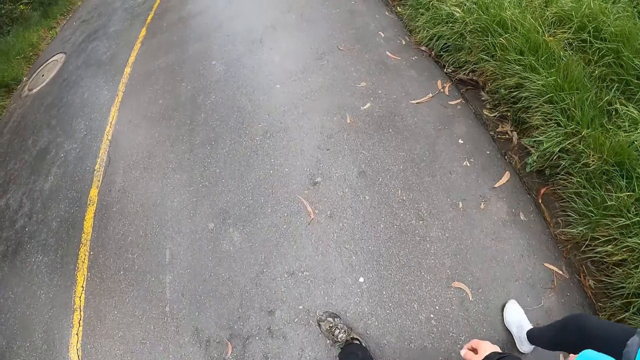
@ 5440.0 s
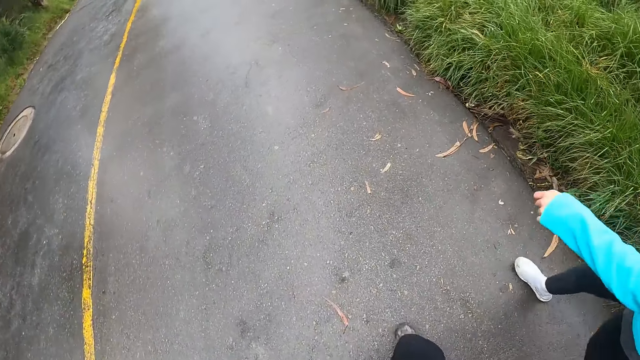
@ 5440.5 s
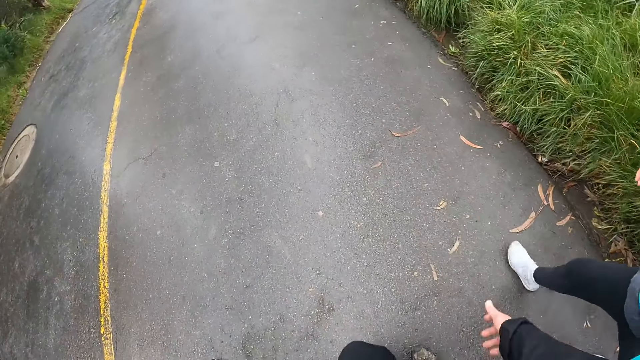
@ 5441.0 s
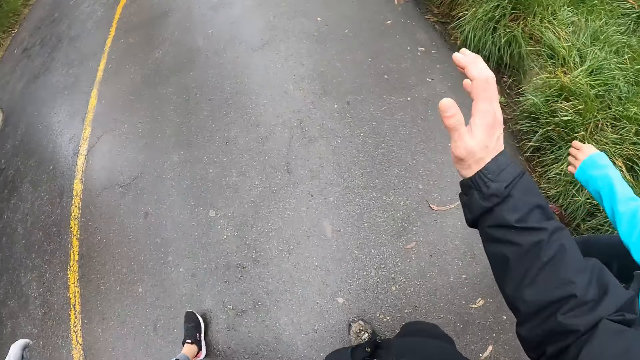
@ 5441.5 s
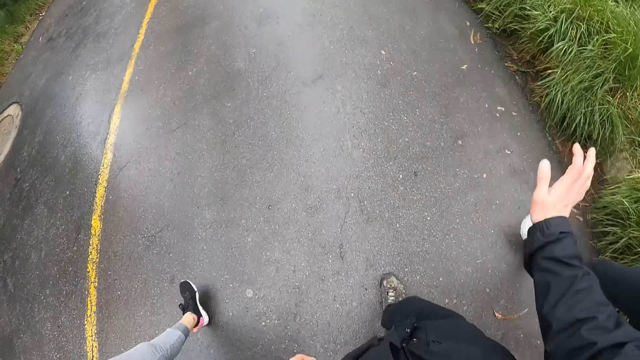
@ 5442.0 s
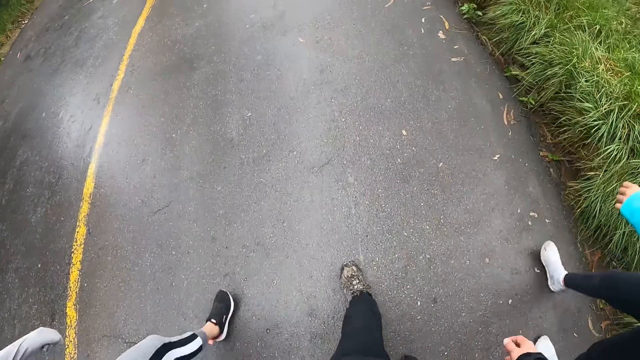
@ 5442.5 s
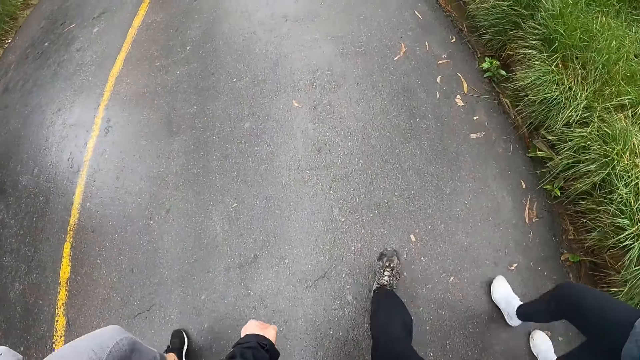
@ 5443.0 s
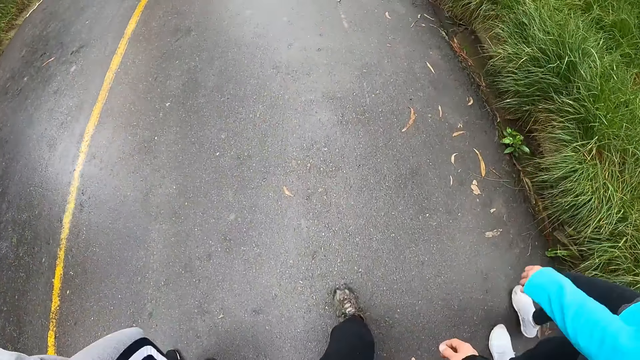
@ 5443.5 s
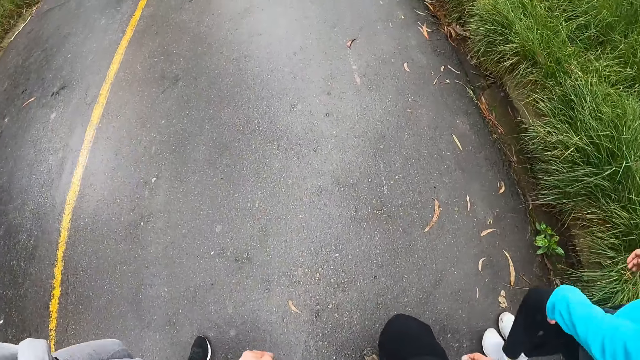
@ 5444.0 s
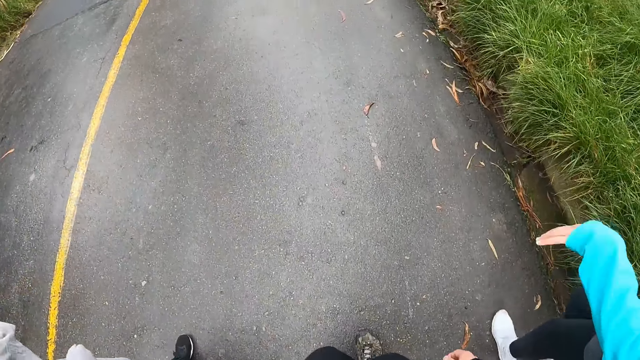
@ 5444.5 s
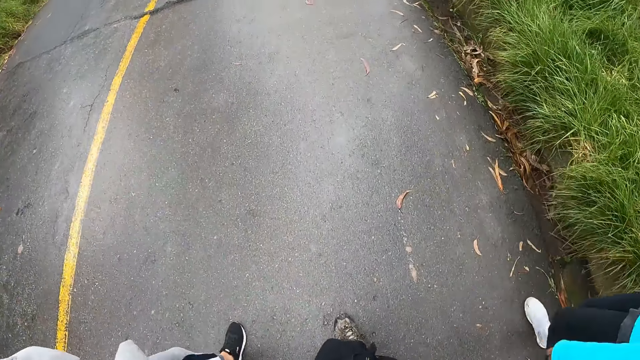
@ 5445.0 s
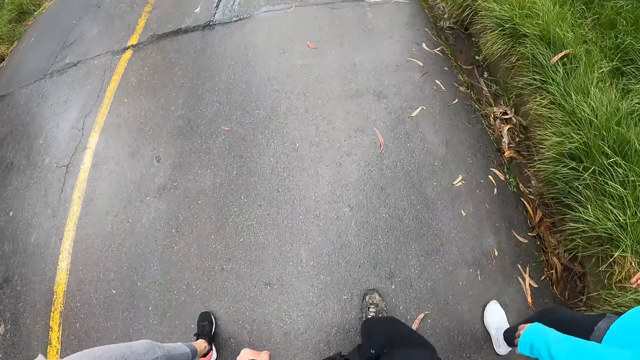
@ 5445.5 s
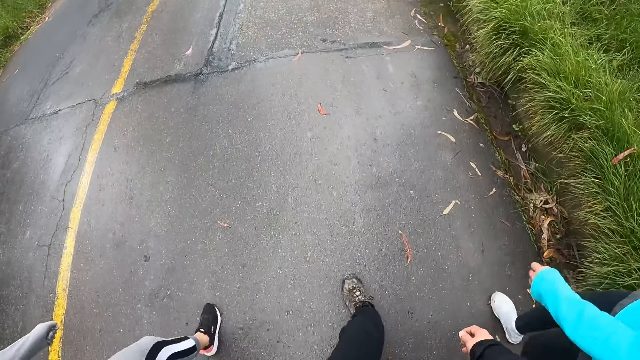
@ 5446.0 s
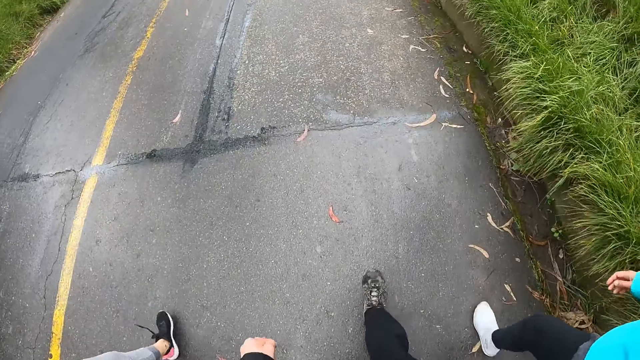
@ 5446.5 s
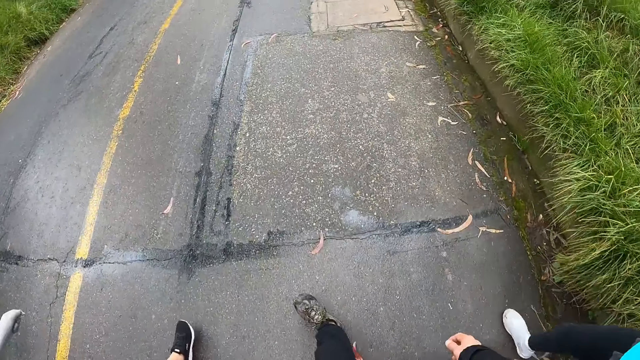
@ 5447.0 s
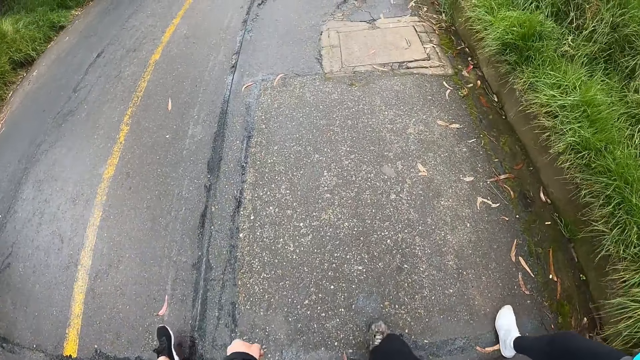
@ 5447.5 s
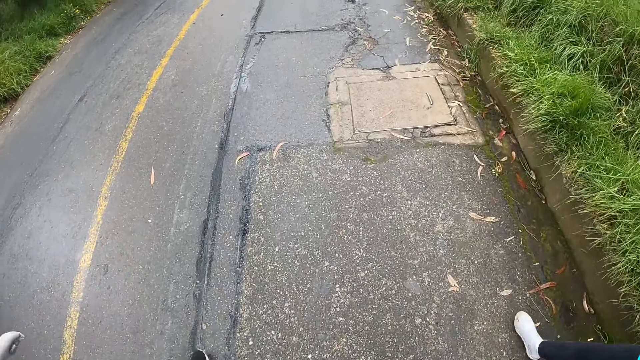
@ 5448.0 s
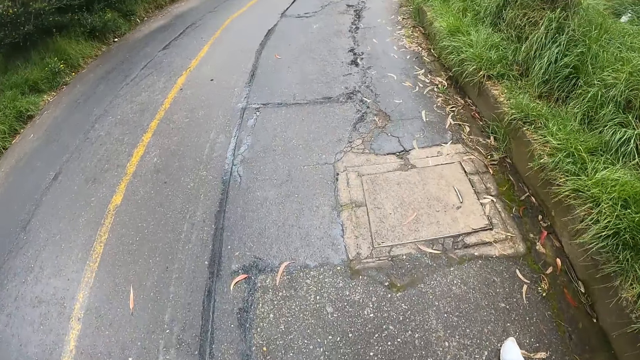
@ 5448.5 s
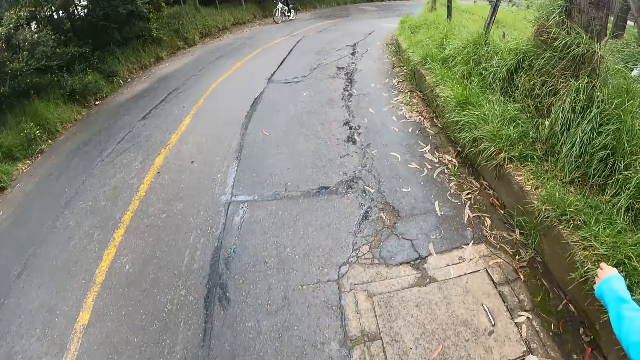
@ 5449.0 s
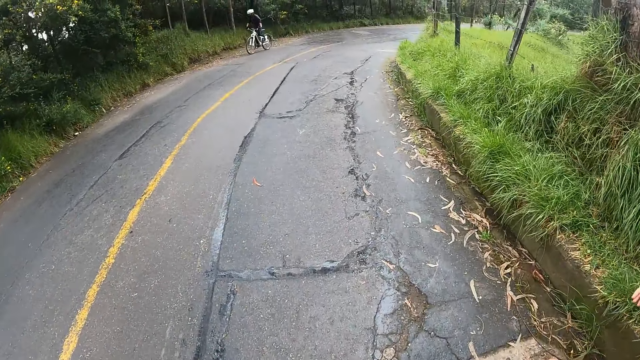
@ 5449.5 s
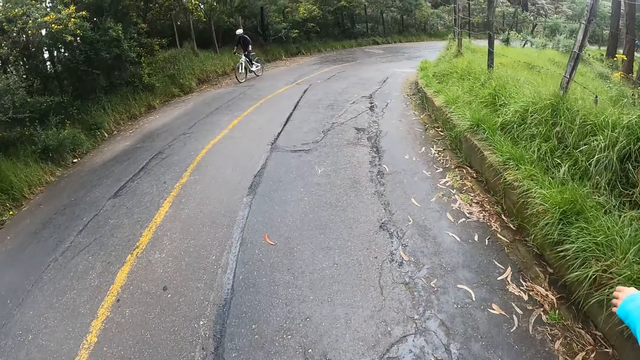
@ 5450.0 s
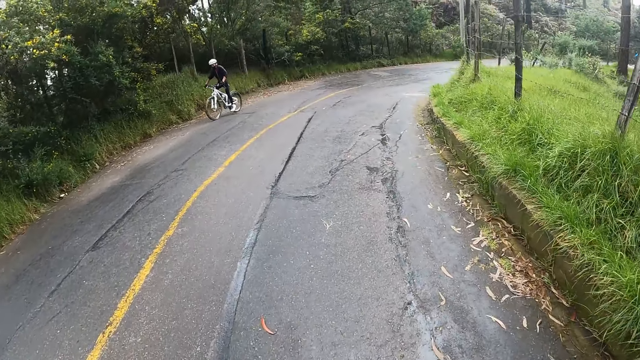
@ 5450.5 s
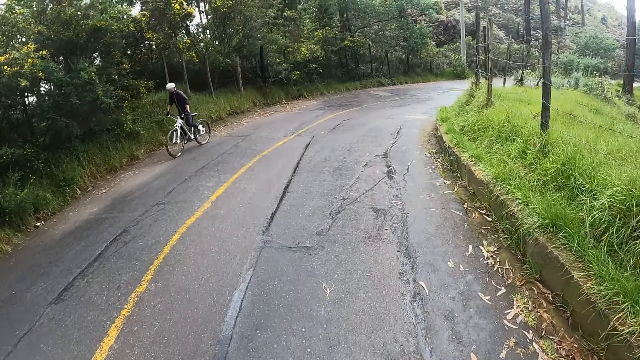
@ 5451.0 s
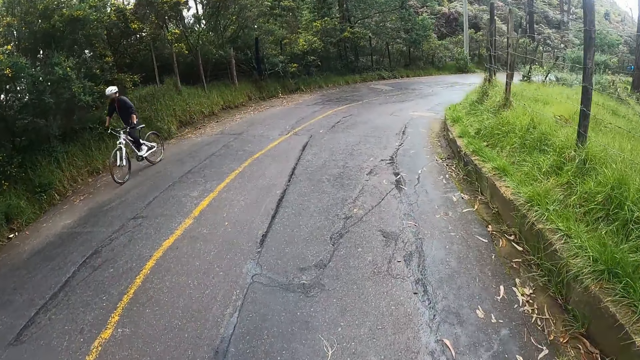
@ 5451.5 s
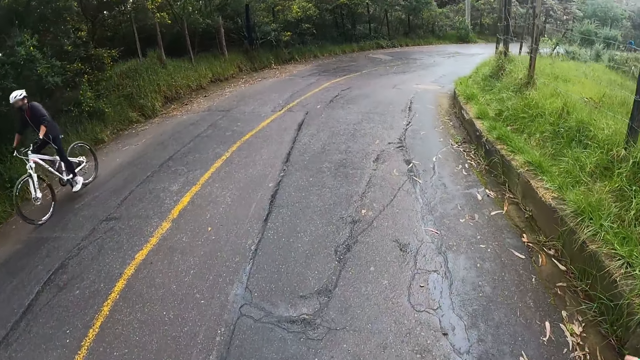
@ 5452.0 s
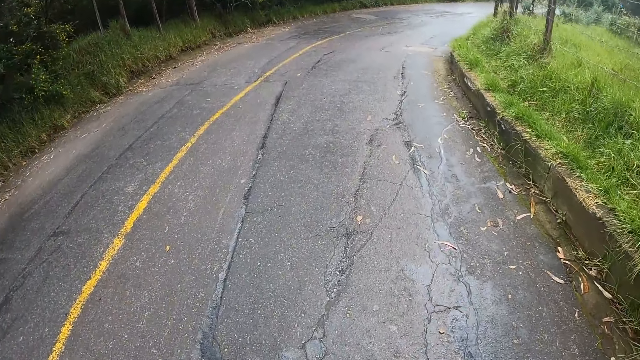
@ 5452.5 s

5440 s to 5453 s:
The camera wearer moves his hand. He walks down the road. A man drives a bicycle past the camera wearer.

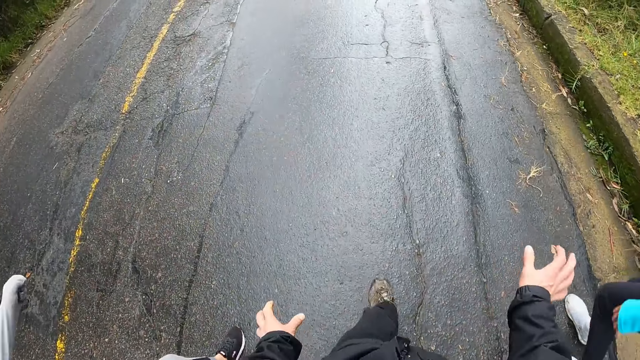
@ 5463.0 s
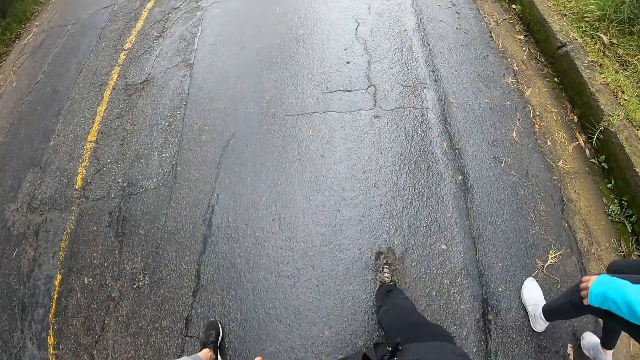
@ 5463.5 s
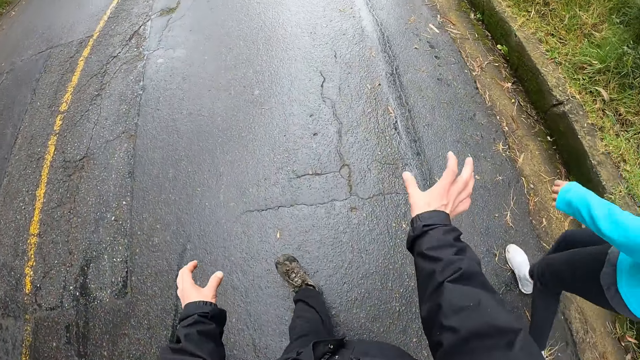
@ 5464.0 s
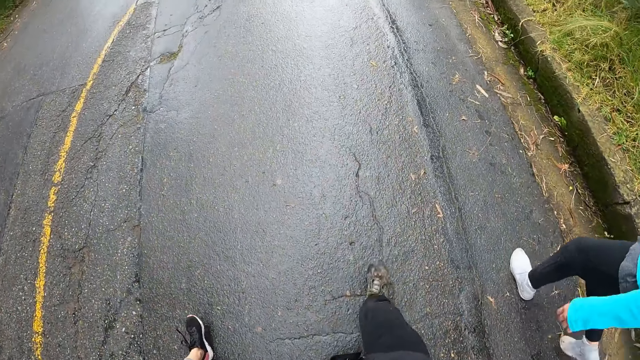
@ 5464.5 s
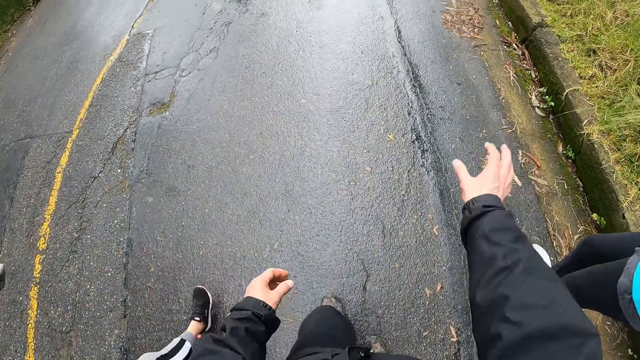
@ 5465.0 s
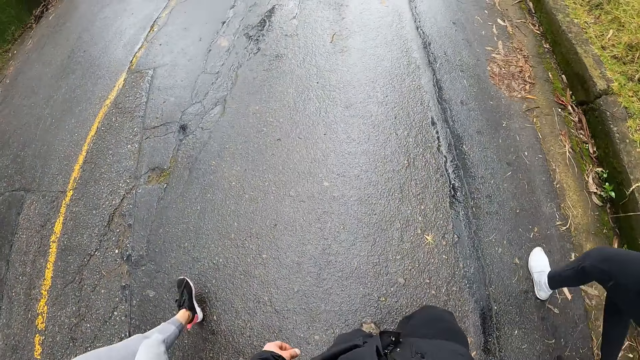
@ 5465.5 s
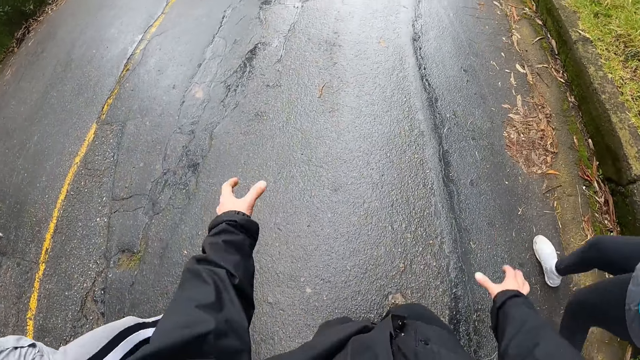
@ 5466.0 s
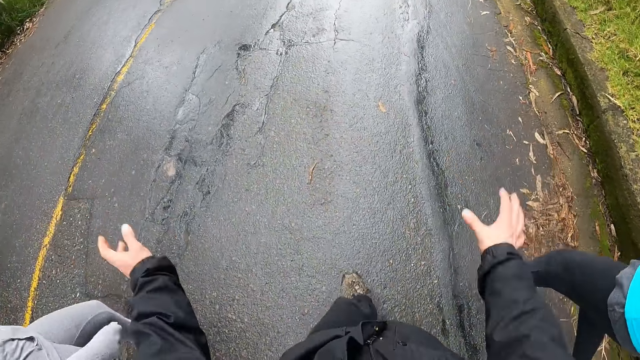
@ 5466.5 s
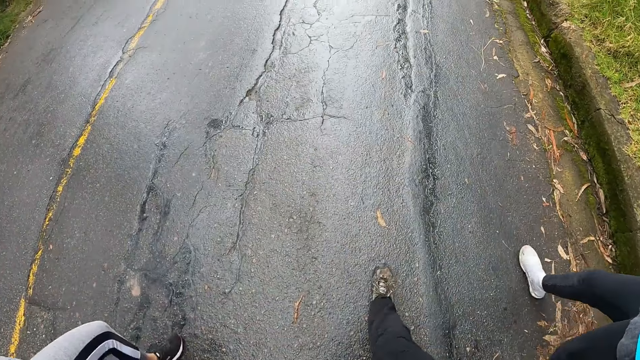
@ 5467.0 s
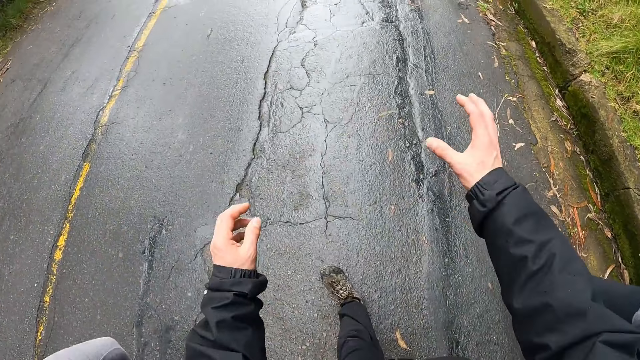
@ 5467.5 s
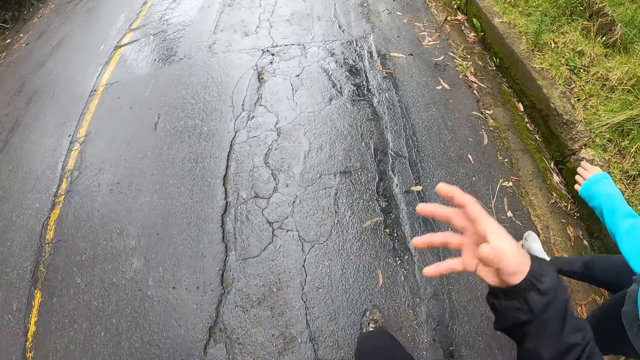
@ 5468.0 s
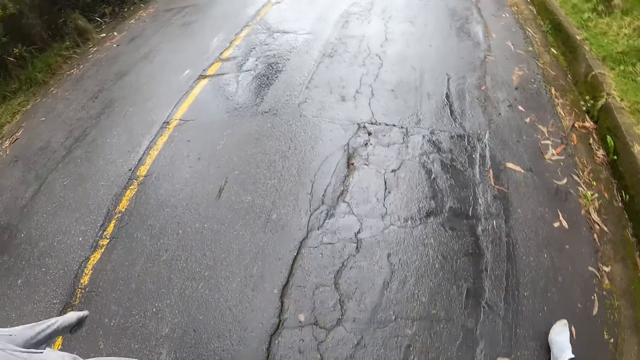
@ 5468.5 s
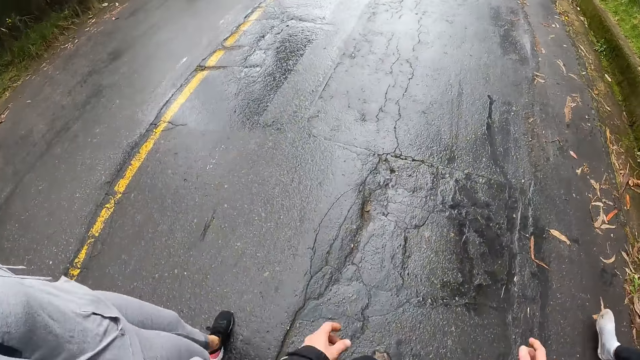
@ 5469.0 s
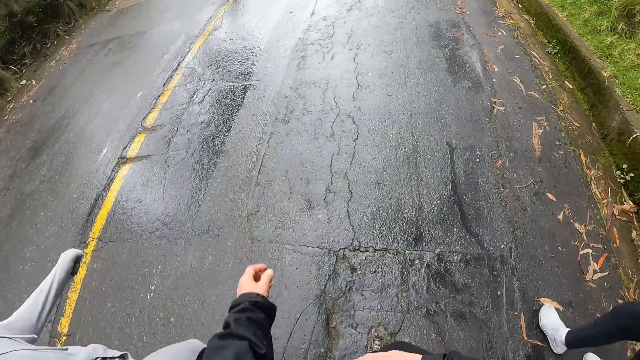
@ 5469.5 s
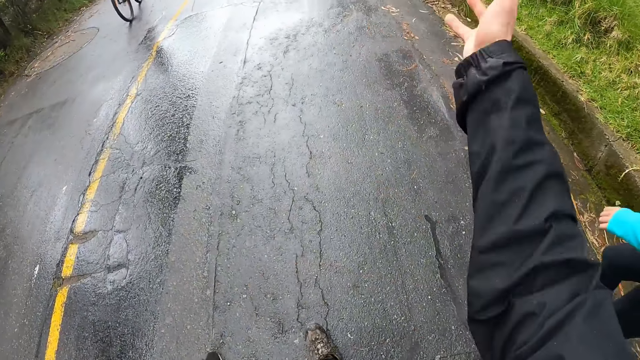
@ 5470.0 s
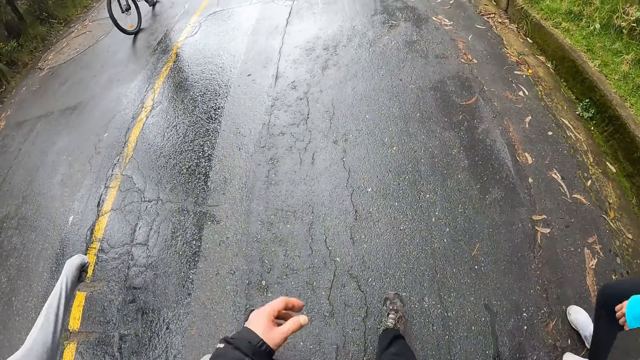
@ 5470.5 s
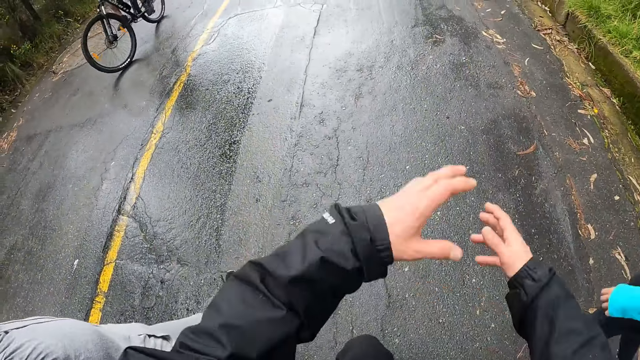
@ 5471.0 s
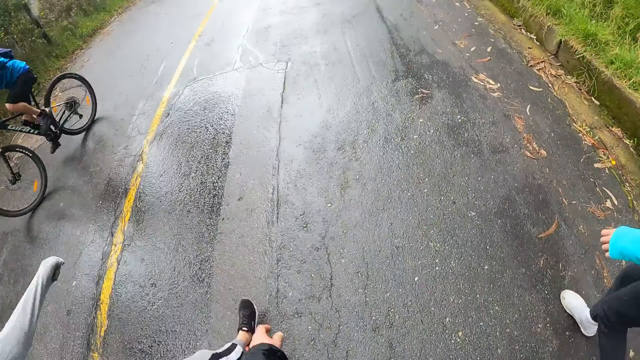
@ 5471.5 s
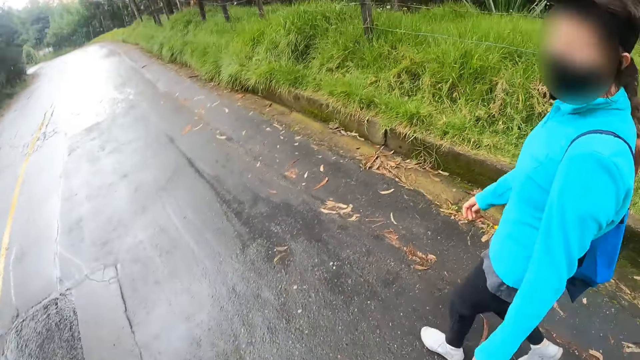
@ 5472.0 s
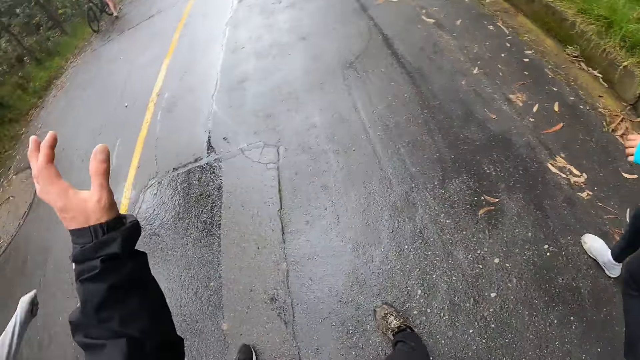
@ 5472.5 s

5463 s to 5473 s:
The camera wearer moves his hand. He walks down the road. A man drives a bicycle past the camera wearer.
